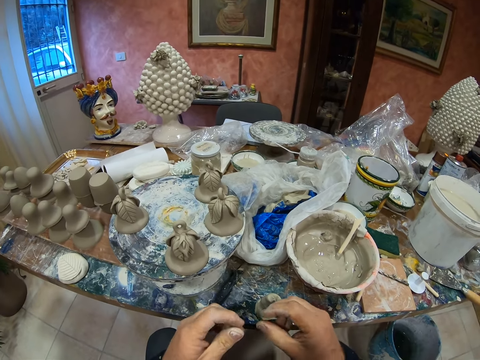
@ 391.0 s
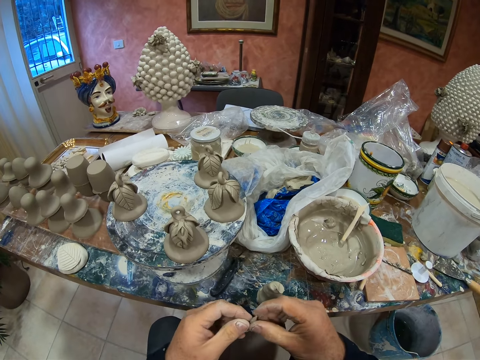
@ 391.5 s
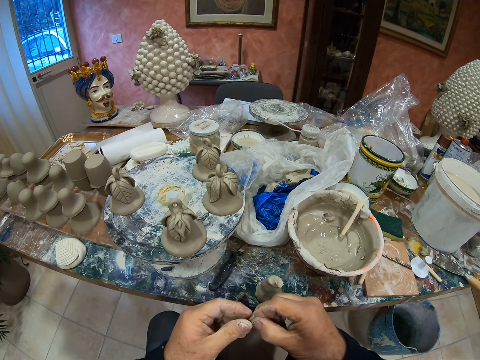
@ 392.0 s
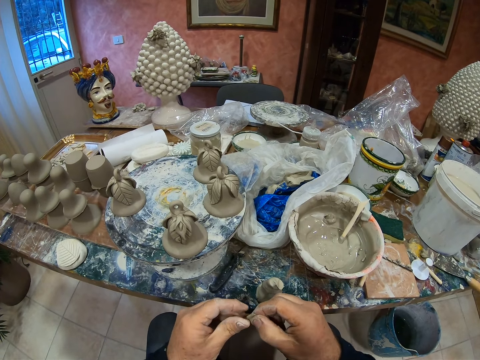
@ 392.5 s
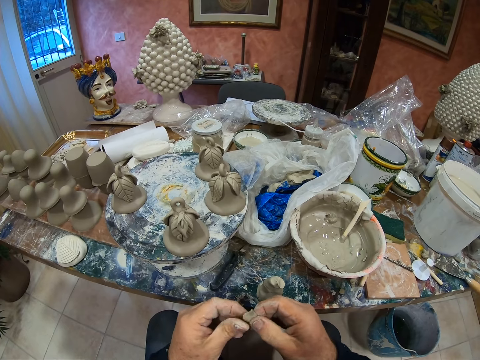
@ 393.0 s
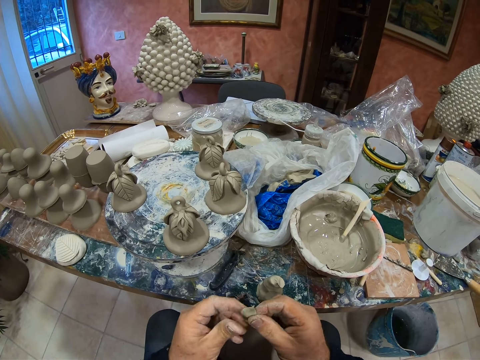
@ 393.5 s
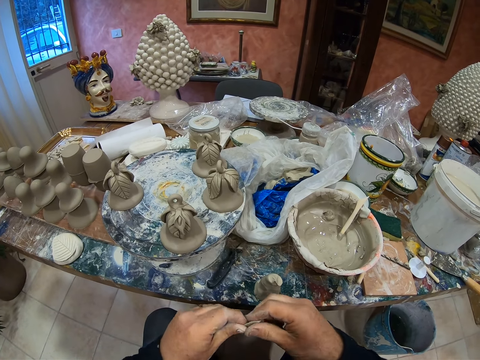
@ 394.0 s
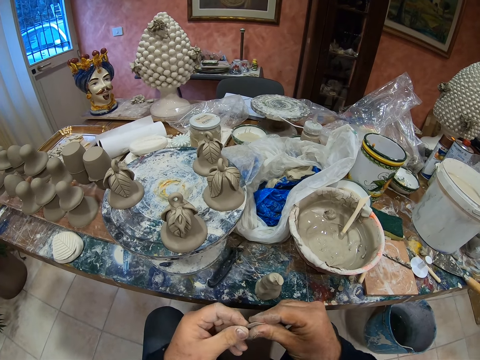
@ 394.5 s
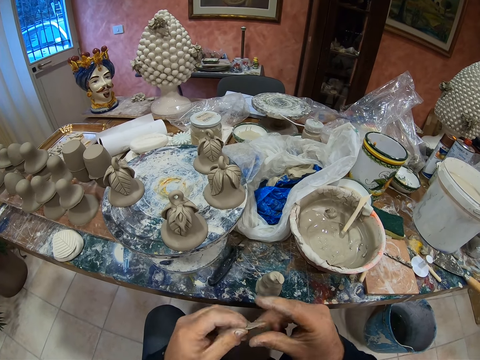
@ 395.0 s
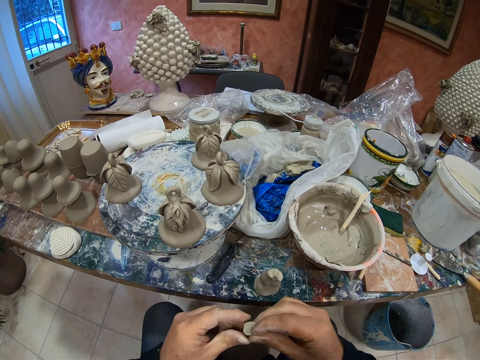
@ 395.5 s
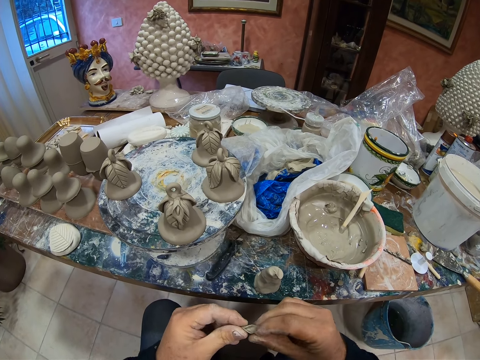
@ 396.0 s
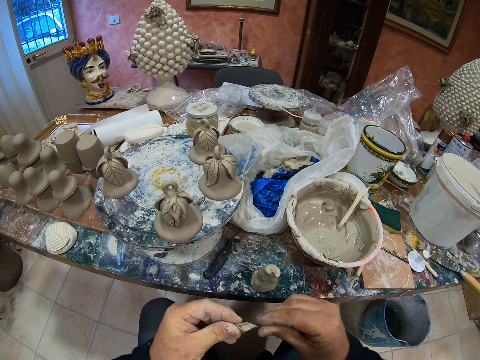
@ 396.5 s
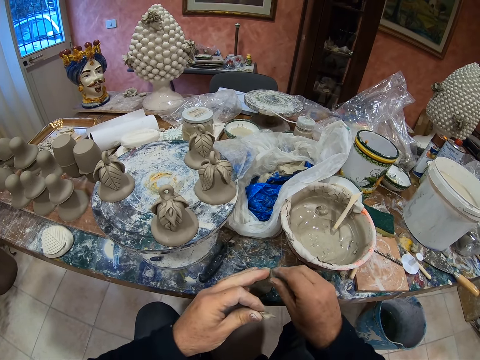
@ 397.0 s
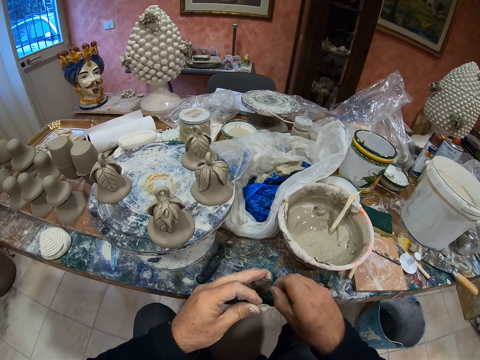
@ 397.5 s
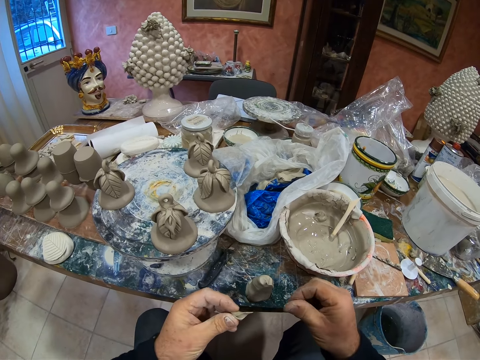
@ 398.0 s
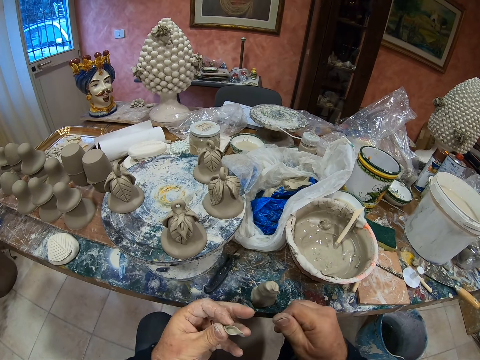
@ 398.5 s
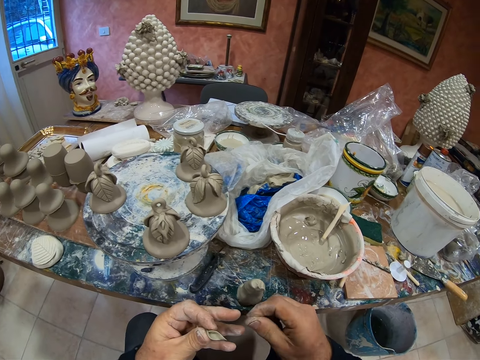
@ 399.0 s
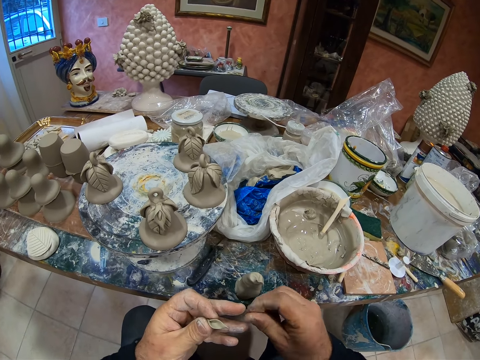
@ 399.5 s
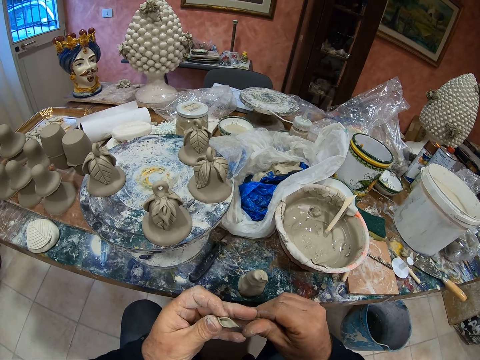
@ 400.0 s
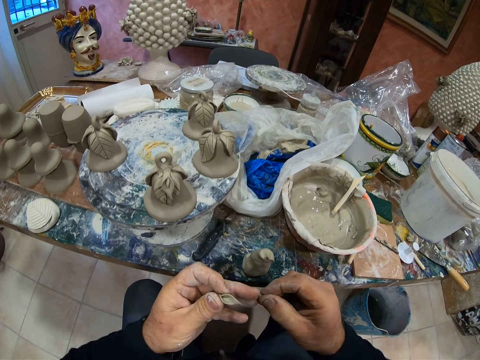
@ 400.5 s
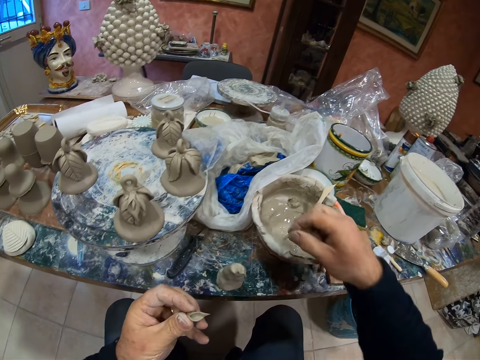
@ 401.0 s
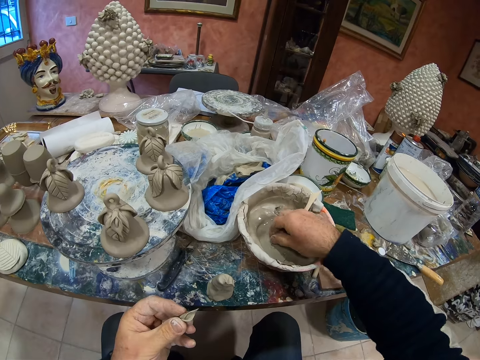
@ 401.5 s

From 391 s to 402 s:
The camera wearer rolls the paste with his hand. He molds clay.

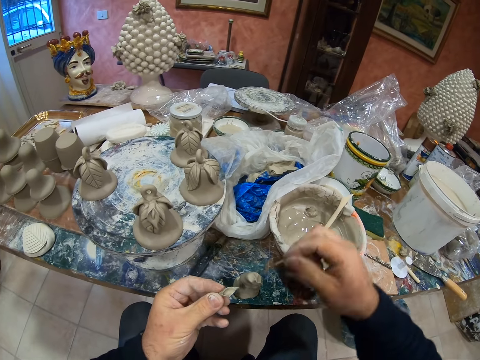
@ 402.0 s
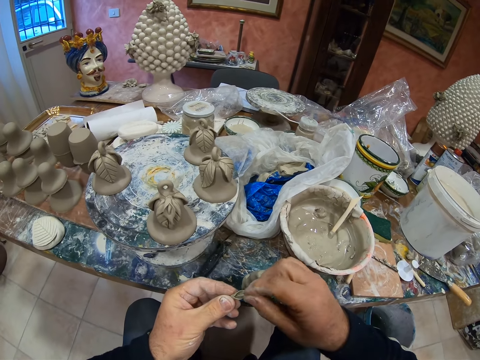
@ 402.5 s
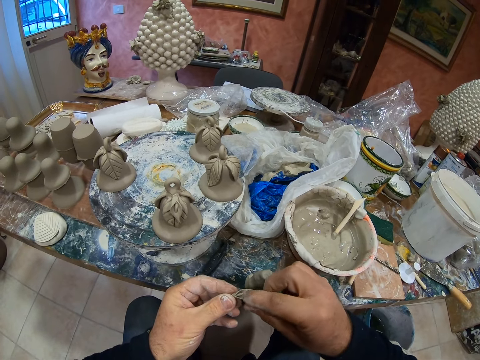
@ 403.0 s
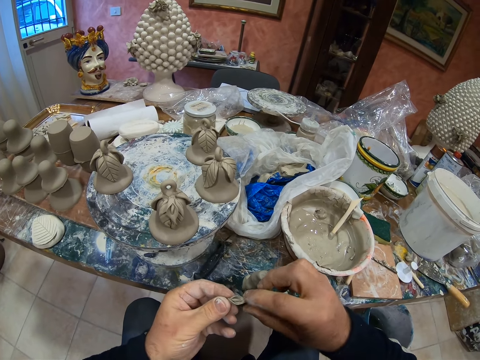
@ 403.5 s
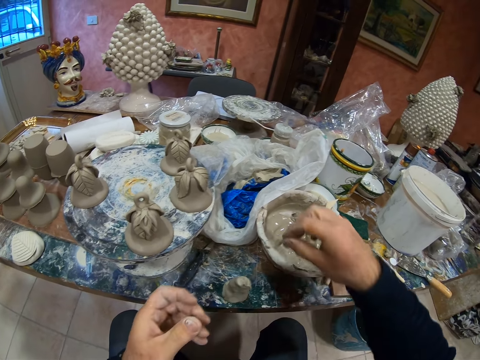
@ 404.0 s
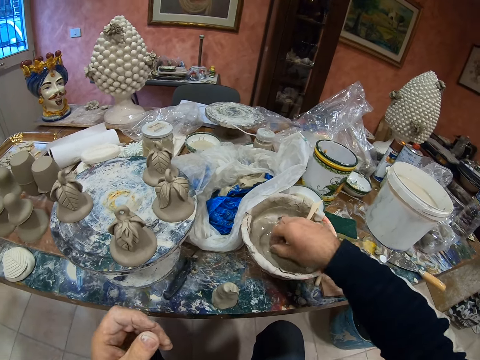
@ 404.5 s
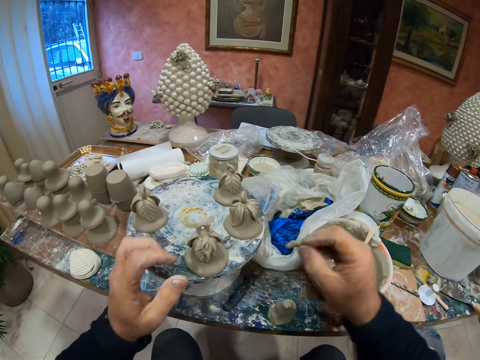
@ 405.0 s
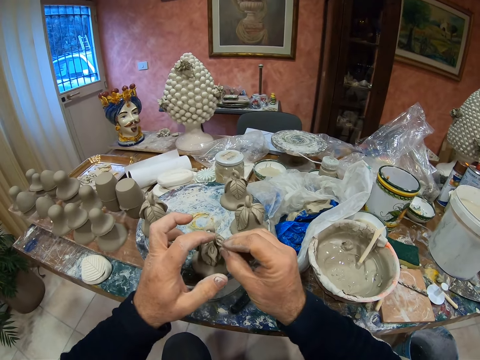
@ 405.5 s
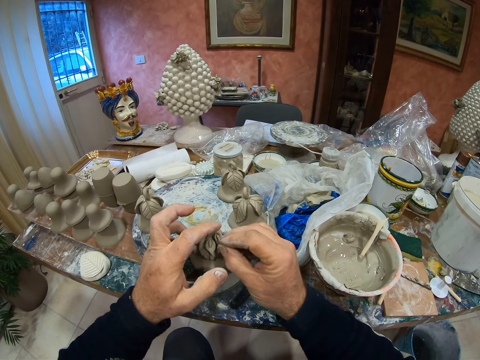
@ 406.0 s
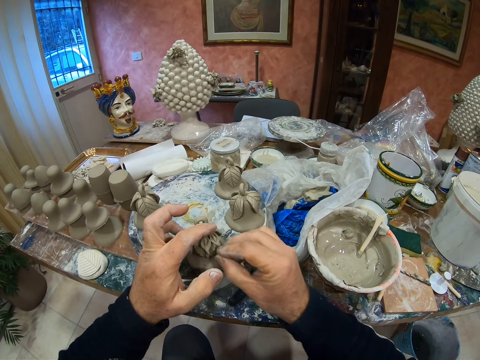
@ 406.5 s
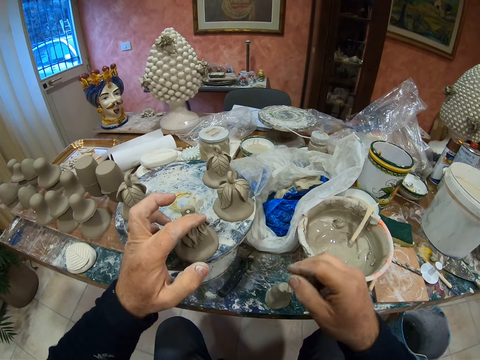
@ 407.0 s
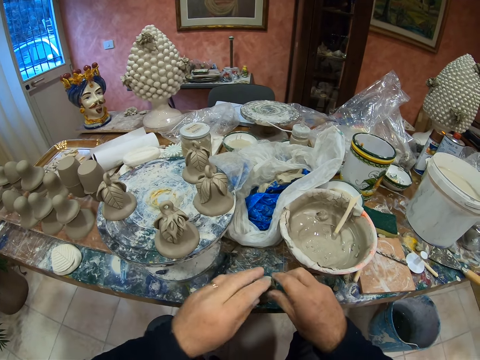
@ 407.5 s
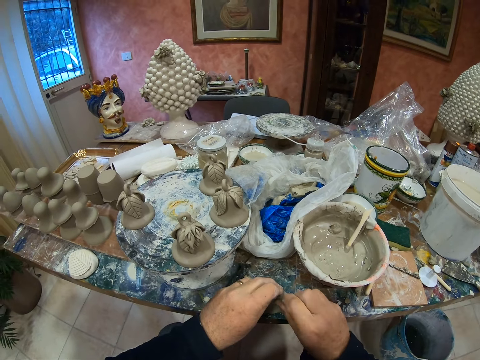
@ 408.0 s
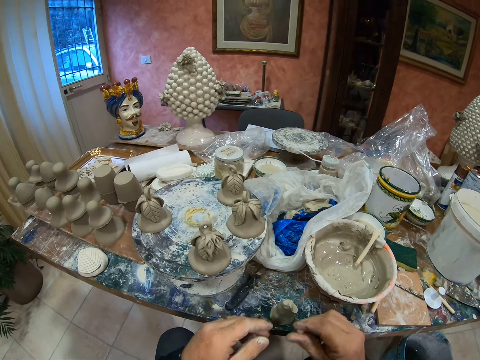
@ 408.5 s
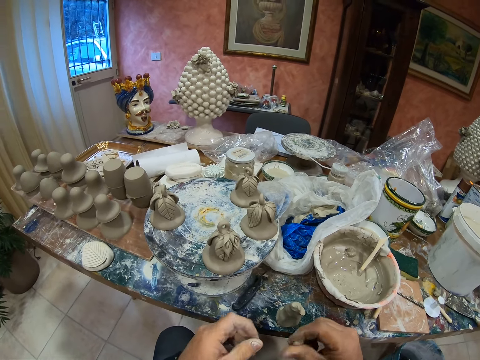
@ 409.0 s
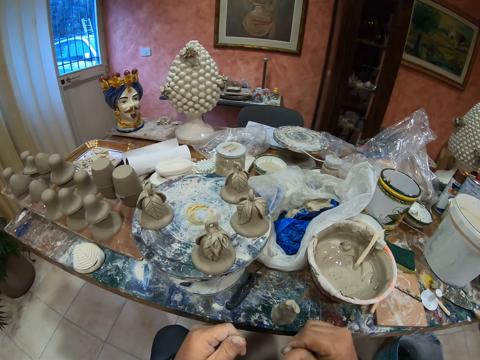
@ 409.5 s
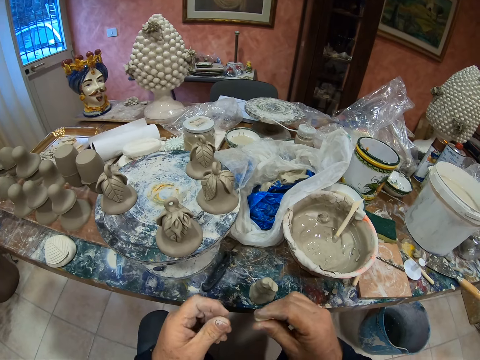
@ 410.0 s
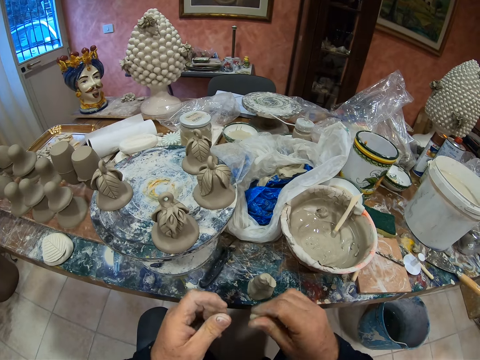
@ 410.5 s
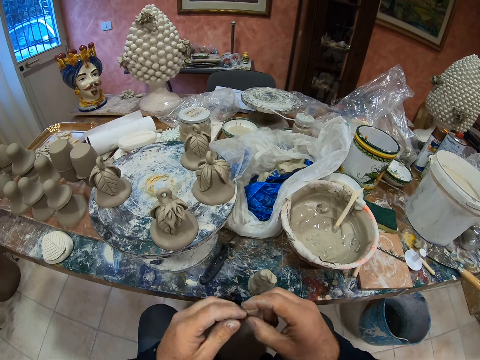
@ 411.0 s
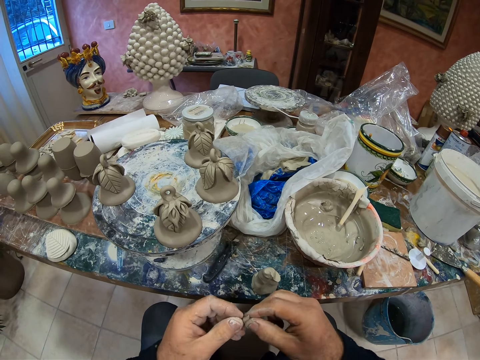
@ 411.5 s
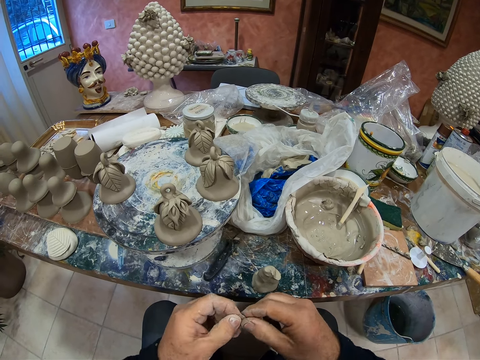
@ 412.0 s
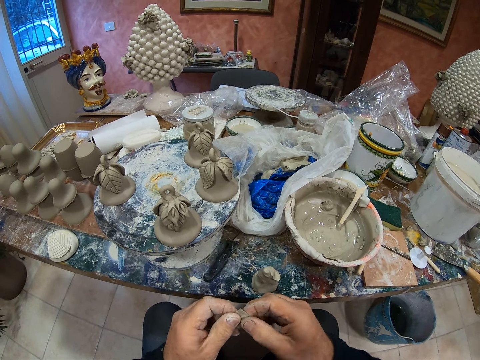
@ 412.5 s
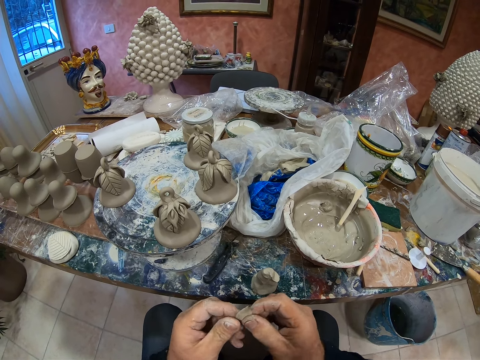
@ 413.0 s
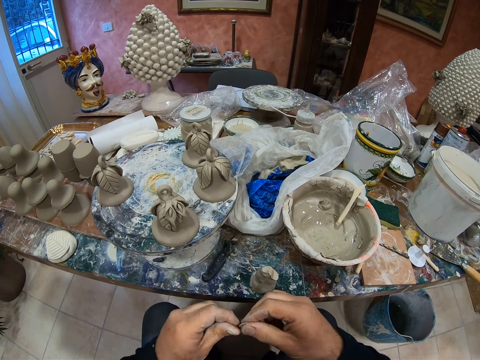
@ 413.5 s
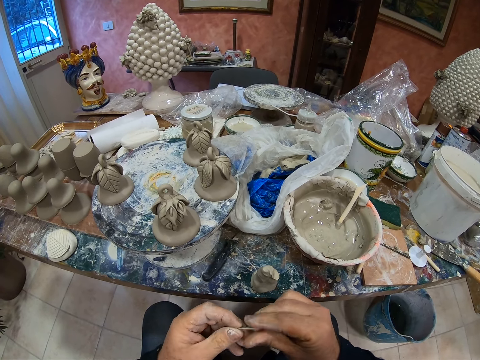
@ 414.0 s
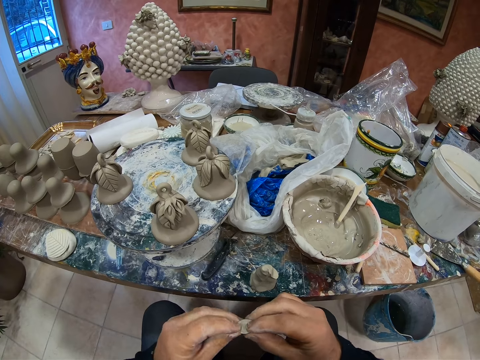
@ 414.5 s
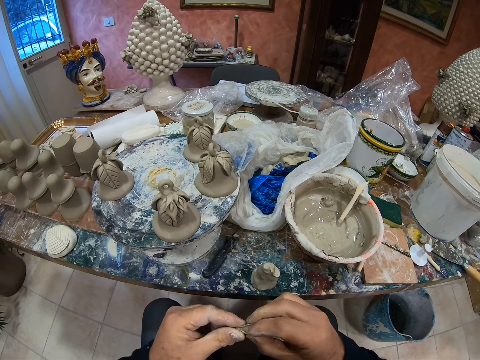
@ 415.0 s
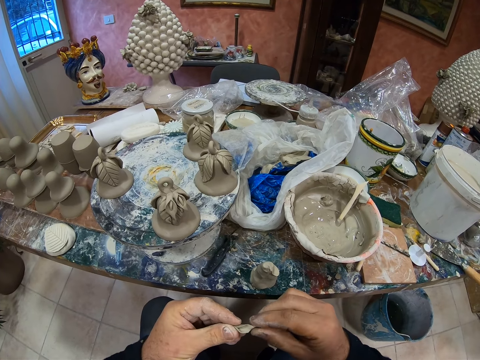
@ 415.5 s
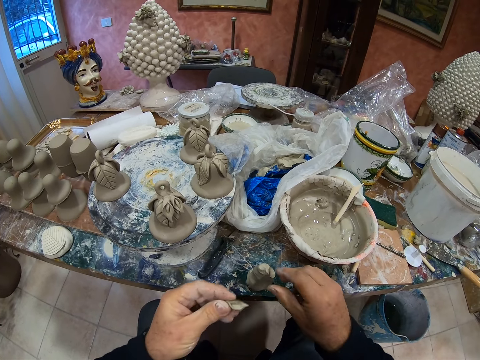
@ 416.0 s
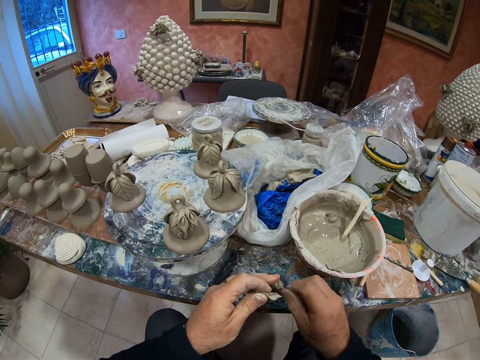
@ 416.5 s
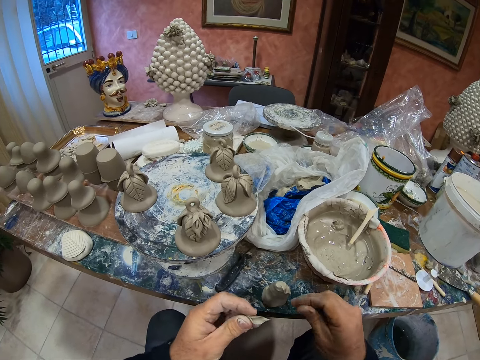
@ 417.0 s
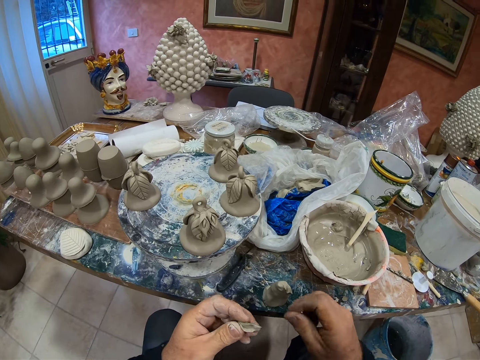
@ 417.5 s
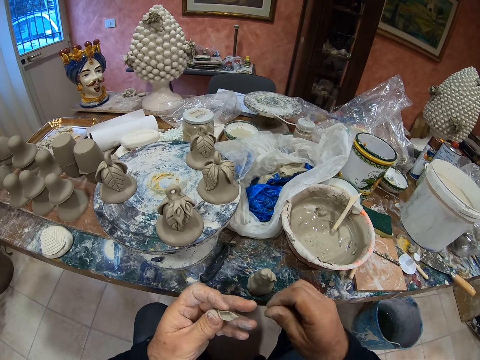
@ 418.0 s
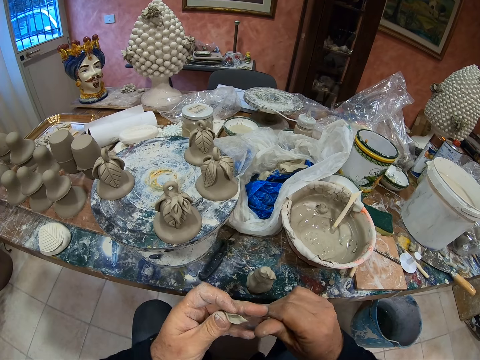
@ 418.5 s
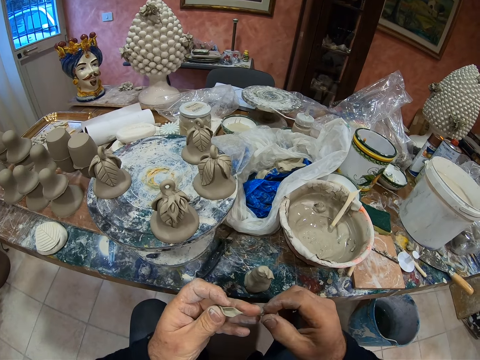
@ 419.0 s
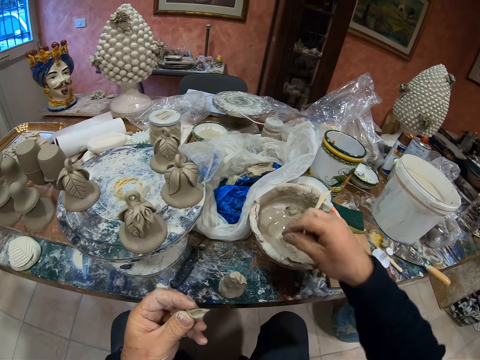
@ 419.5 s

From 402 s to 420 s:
The camera wearer dips the paste in the cement mixer. He fixes the paste in the statue. He cuts the paste on the table. He rolls the paste with his hand.
